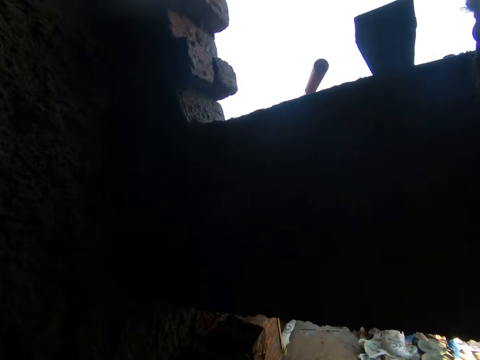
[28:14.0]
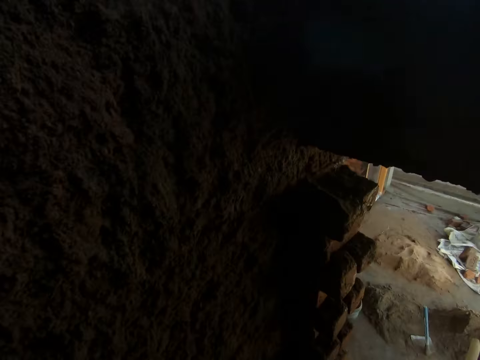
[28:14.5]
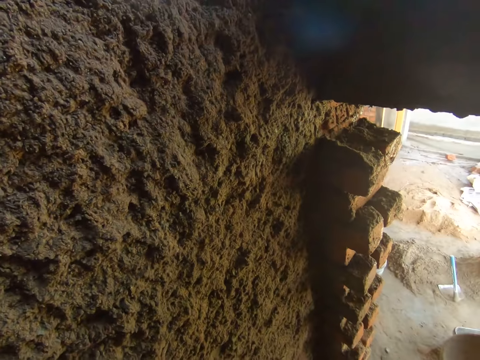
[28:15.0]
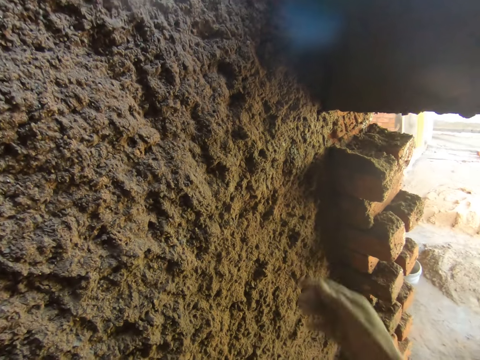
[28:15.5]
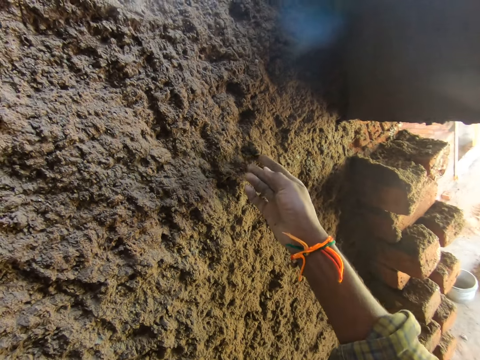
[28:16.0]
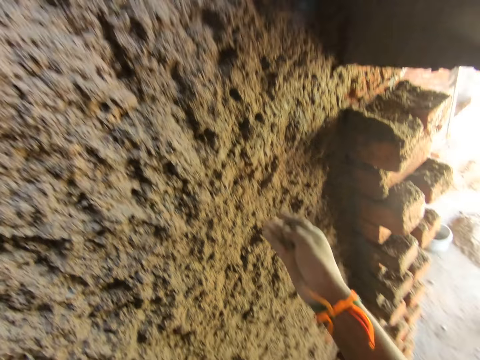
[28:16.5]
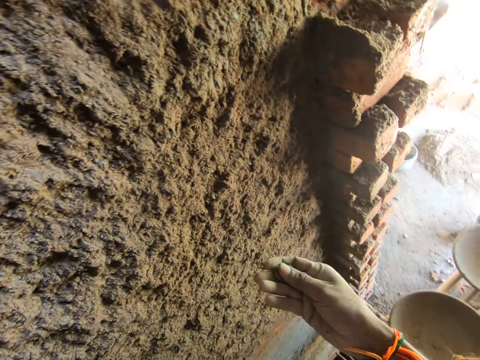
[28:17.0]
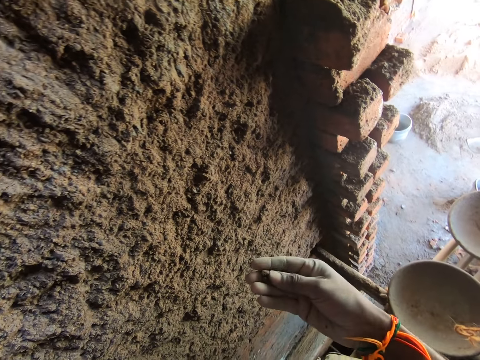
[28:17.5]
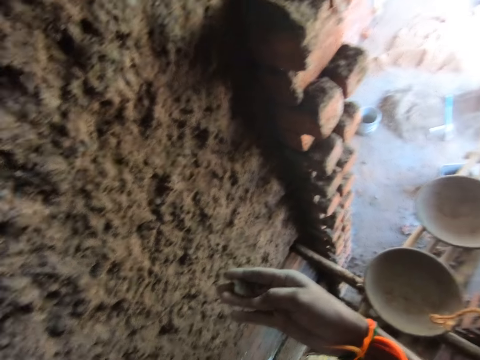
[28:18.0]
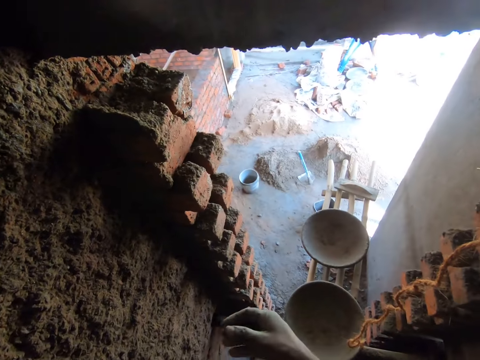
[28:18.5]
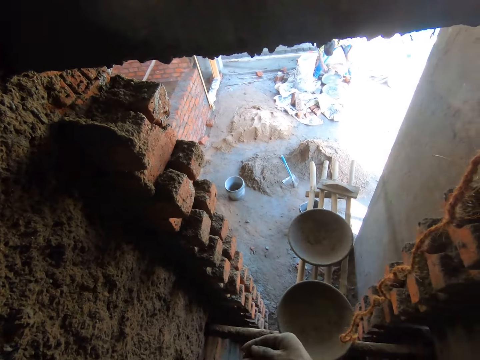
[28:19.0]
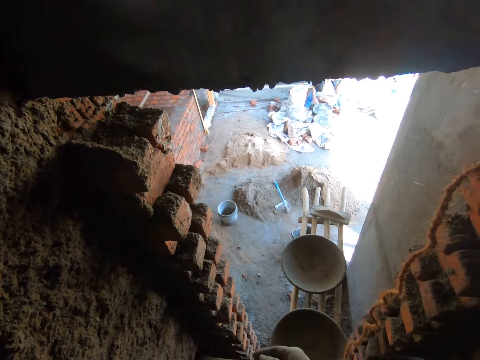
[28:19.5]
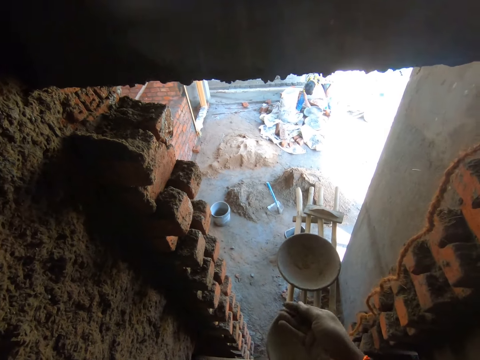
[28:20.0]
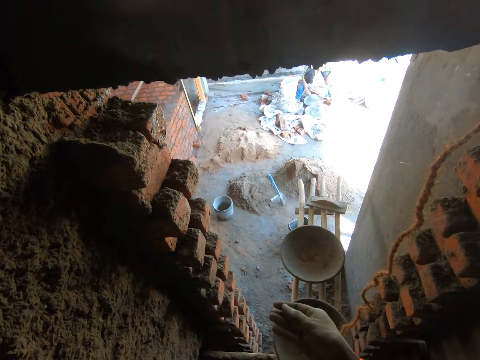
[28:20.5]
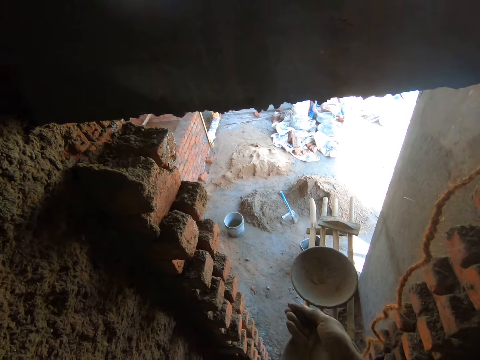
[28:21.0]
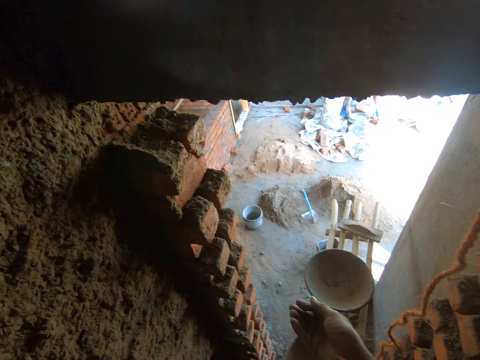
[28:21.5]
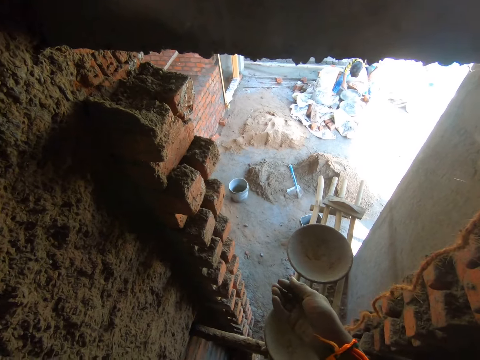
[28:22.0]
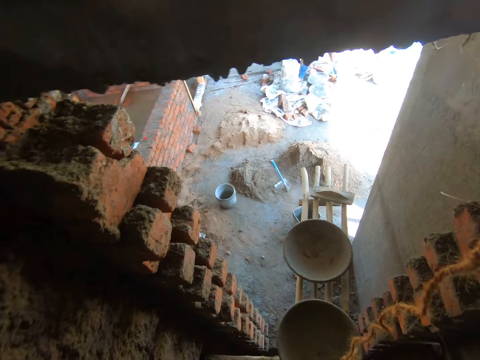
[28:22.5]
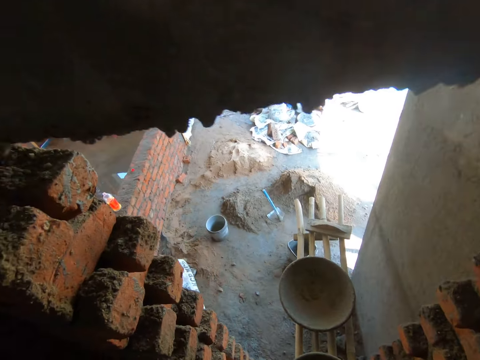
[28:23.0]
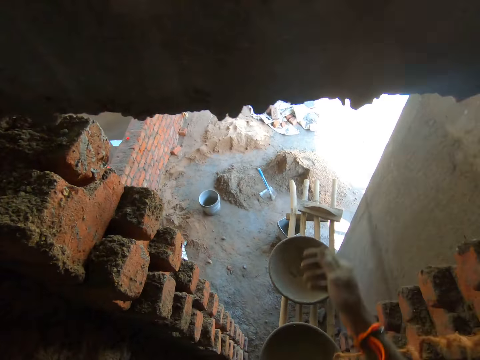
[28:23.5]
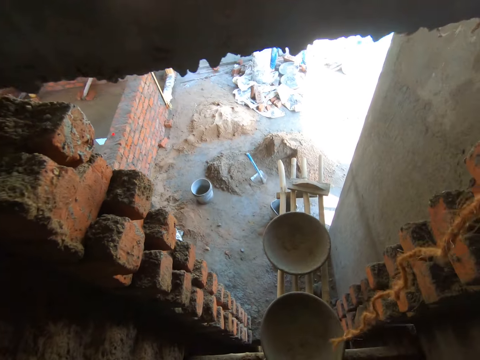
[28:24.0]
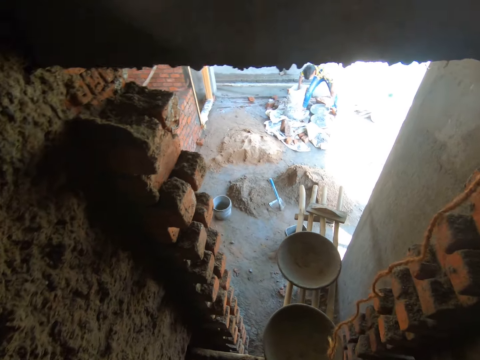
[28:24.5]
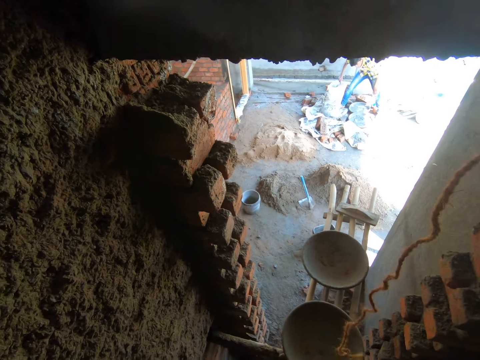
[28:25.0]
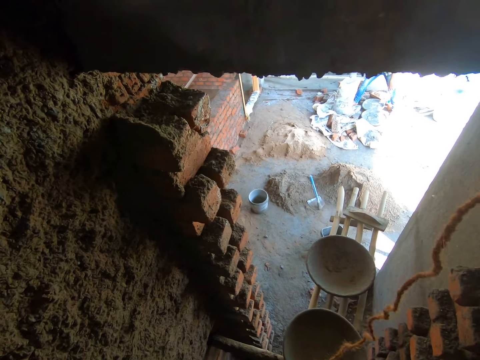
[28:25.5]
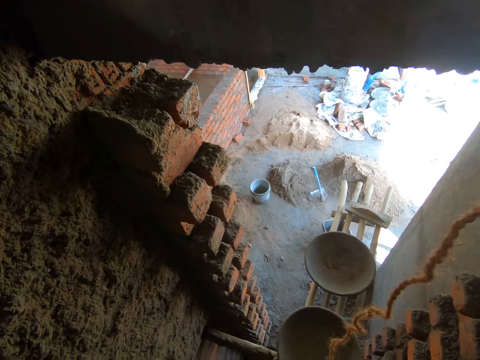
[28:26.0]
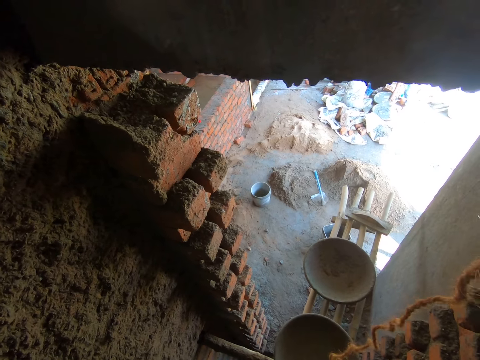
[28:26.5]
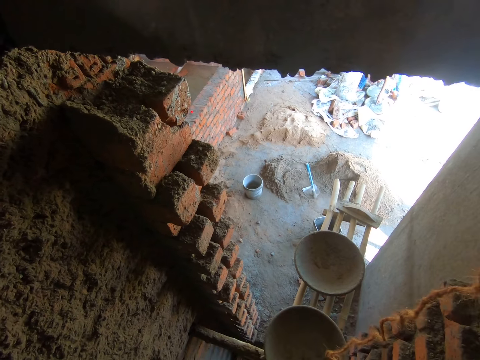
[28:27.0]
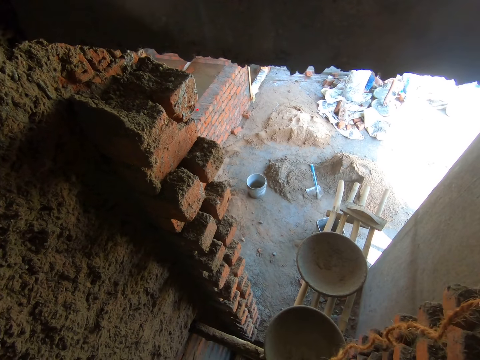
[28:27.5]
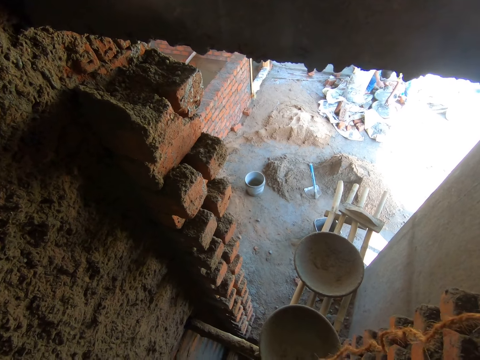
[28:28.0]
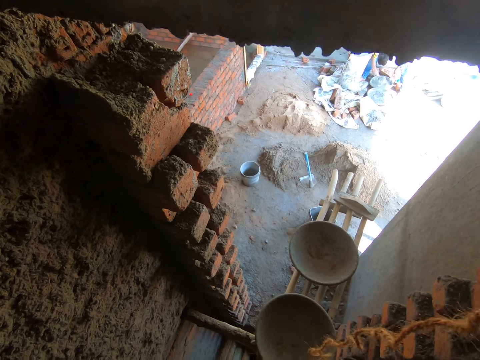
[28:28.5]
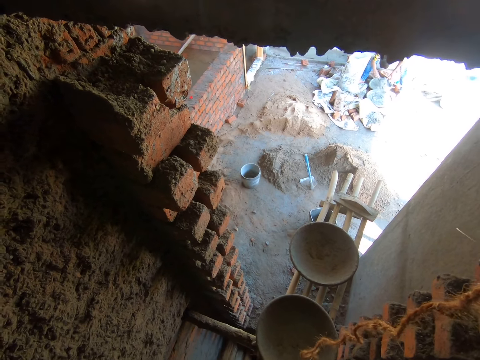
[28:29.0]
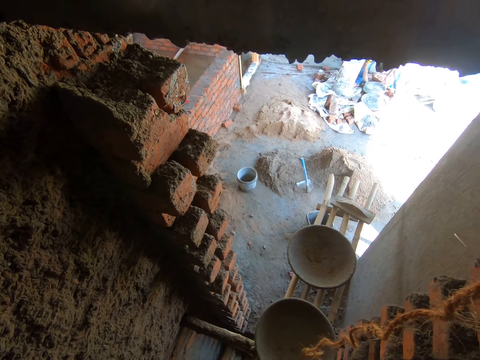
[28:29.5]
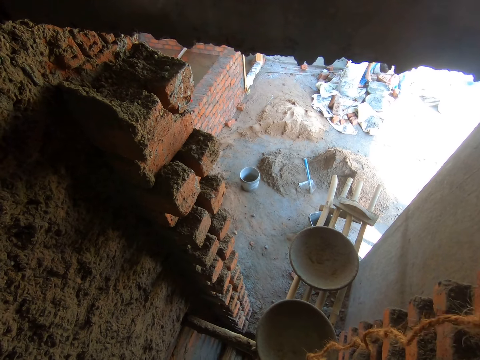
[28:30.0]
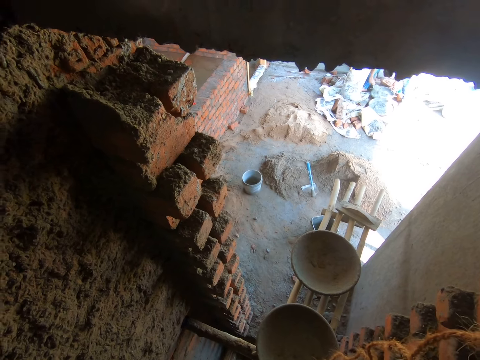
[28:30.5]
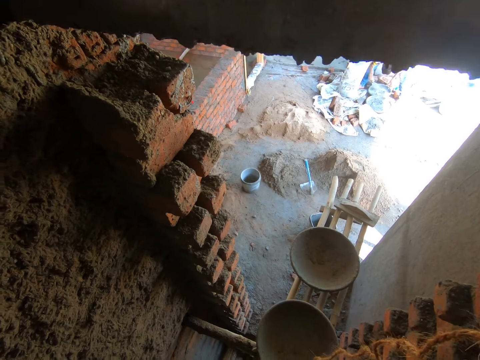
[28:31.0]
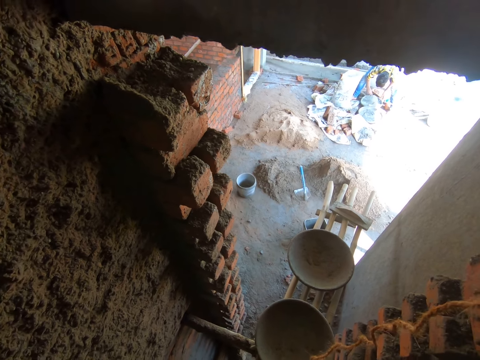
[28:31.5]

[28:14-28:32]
The camera wearer touches the wall. He removes some clay or soil from the wall with both hands. He holds the soil. He interacts with another man on the ground. He throws the clay in his right hand on the ground. The first man mixes cement in the pan with the trowel in his right hand. The camera wearer looks around.

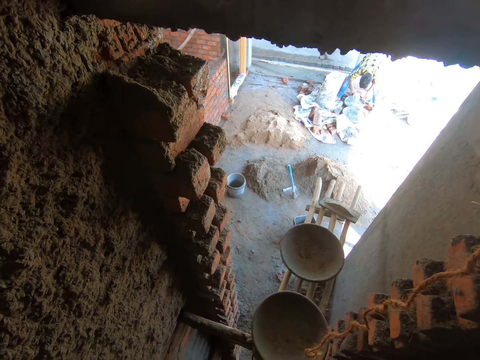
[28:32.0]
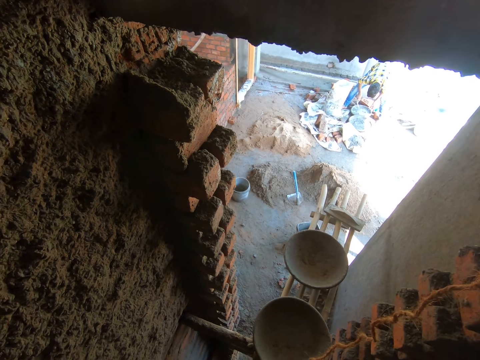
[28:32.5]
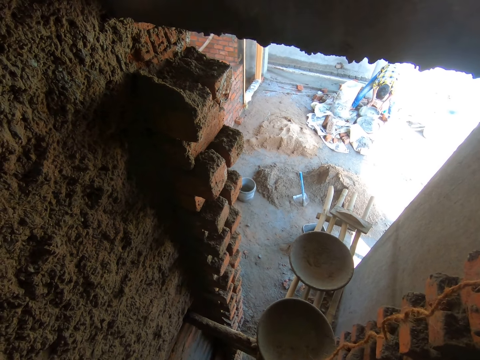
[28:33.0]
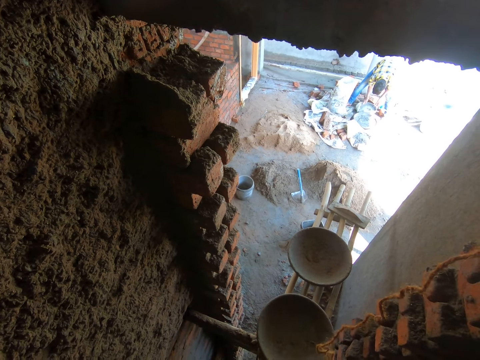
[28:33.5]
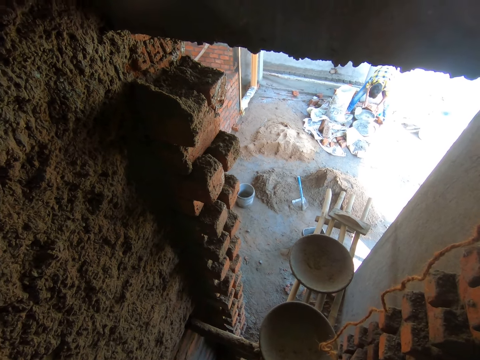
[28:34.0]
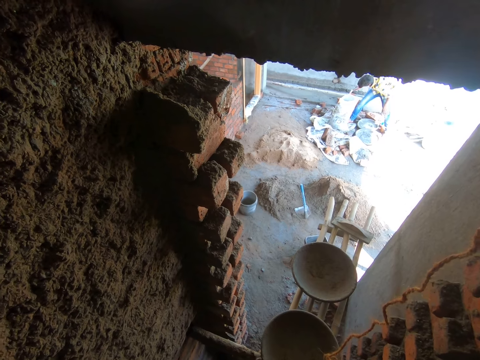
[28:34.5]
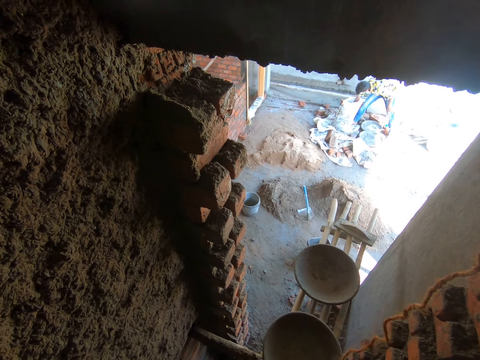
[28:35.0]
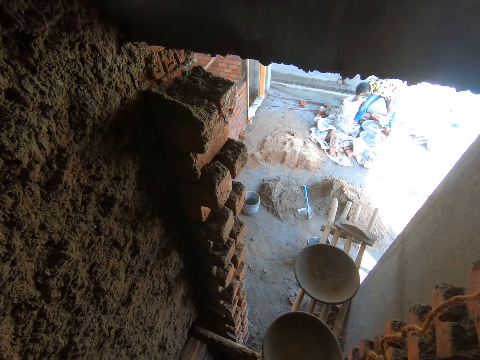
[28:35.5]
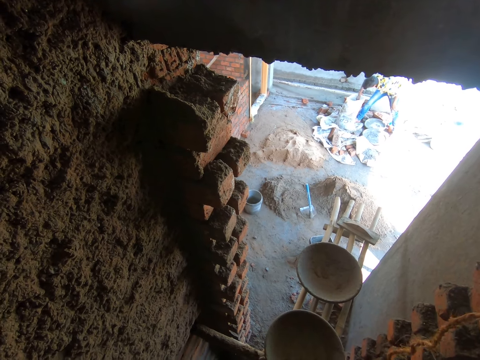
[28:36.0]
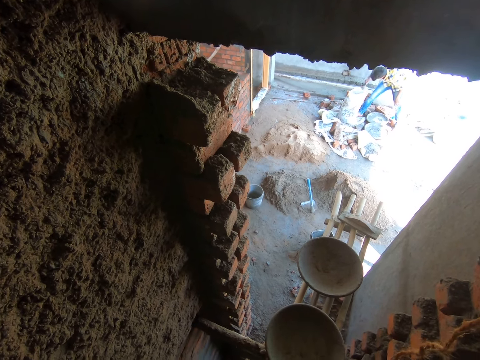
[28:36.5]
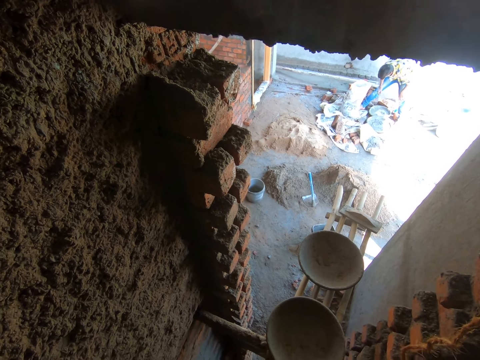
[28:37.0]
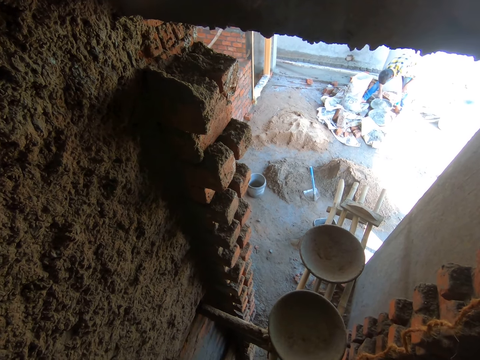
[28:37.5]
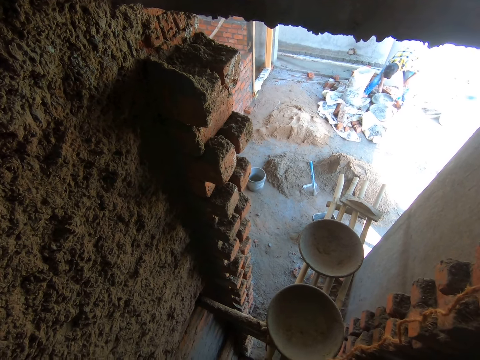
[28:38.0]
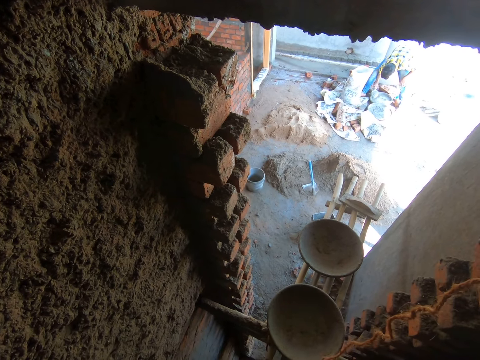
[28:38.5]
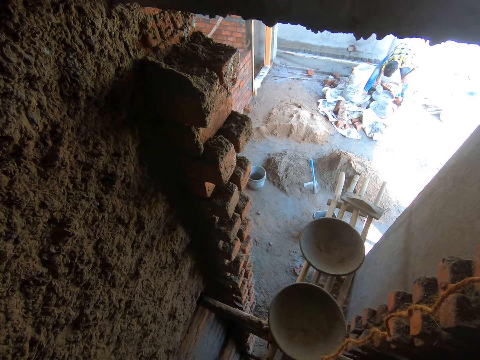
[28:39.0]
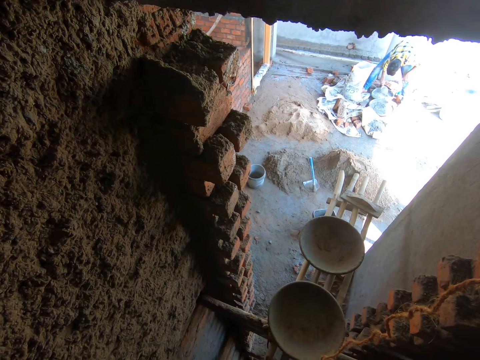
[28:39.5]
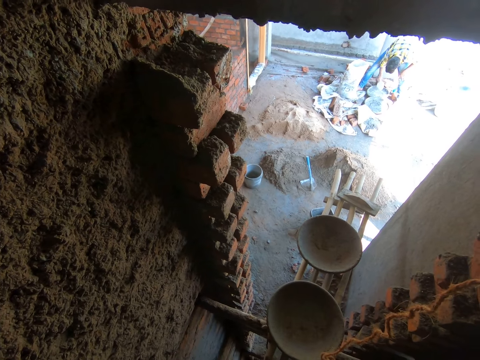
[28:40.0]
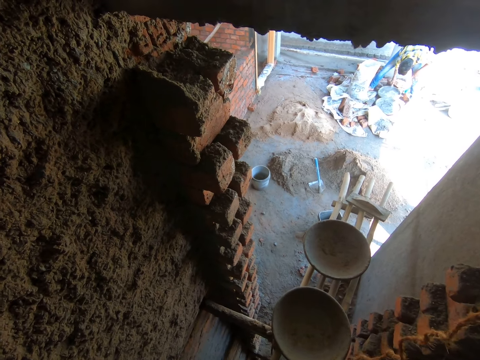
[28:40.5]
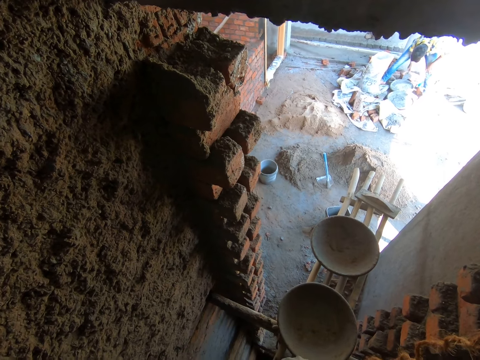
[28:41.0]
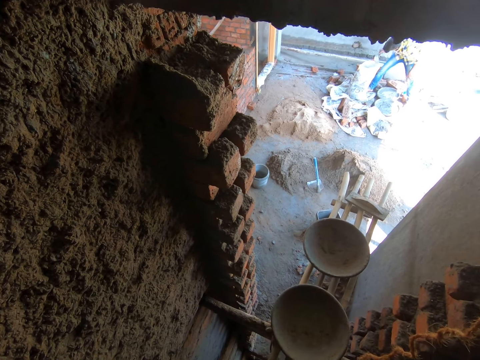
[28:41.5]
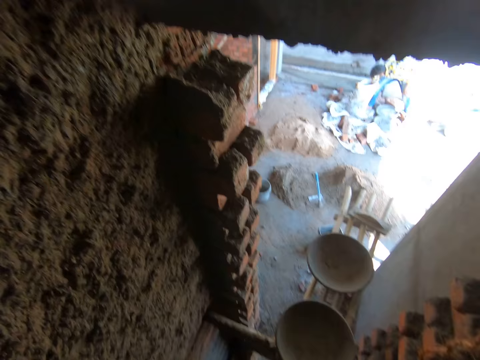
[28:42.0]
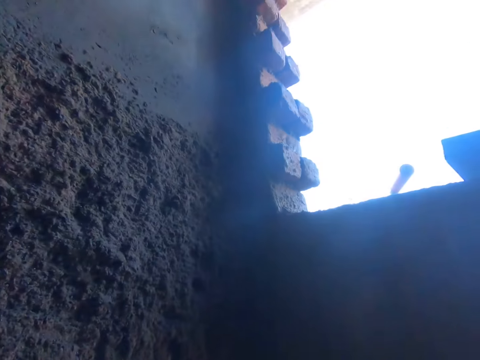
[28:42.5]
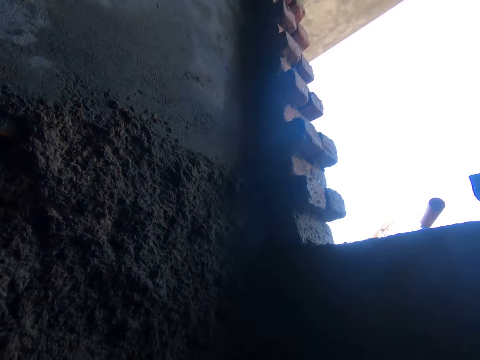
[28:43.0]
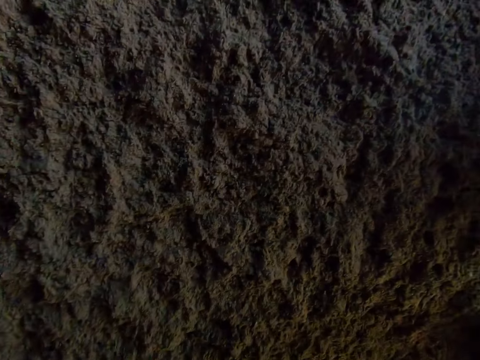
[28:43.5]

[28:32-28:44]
The first man fetches cement from the sack with the trowel in his right hand. The other man pours the cement in the trowel in the pan with his right hand. The first man fetches cement from the sack with the trowel in his right hand.
